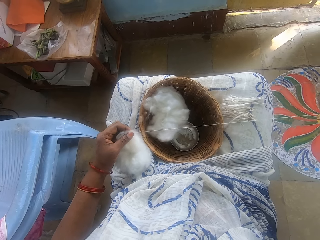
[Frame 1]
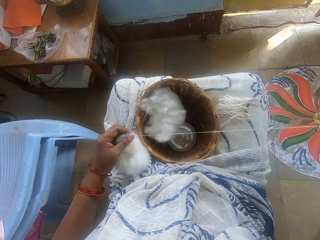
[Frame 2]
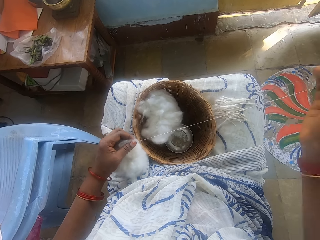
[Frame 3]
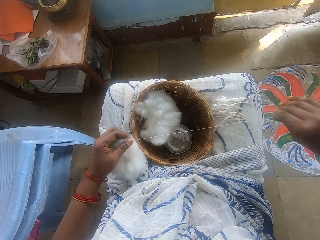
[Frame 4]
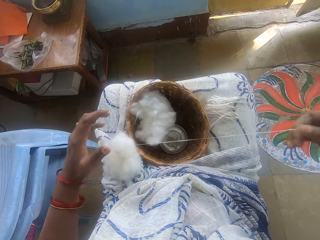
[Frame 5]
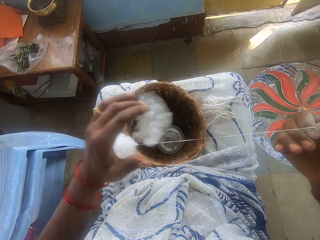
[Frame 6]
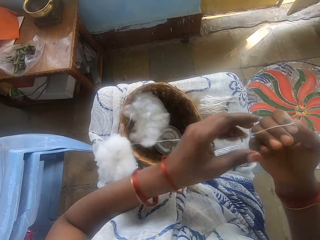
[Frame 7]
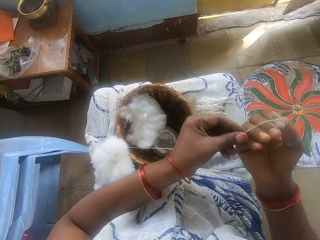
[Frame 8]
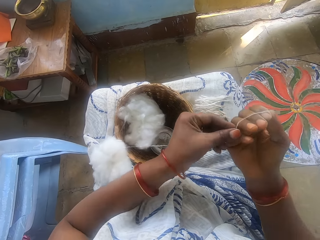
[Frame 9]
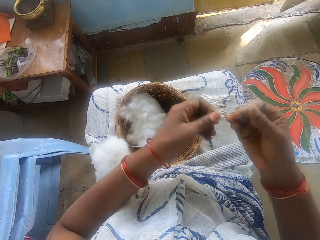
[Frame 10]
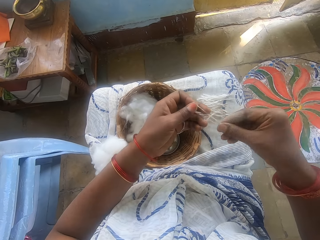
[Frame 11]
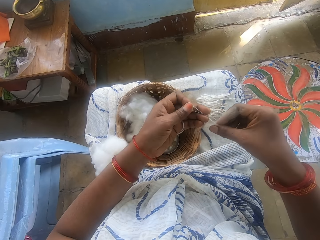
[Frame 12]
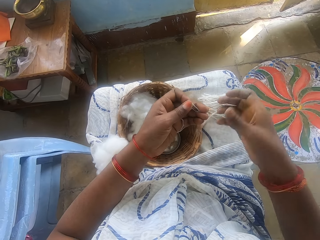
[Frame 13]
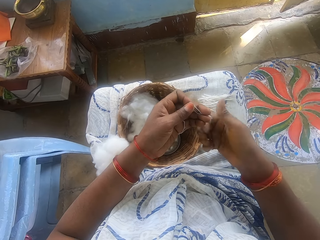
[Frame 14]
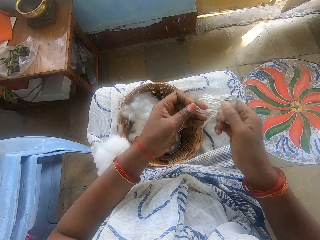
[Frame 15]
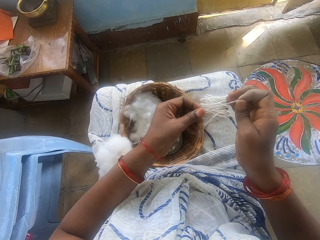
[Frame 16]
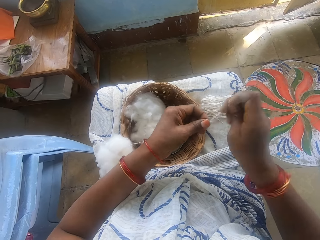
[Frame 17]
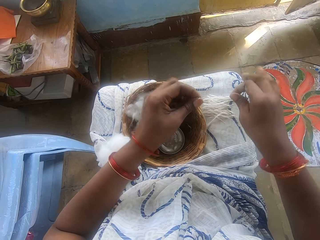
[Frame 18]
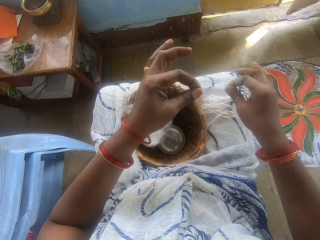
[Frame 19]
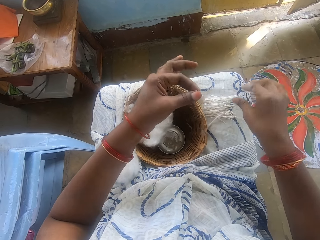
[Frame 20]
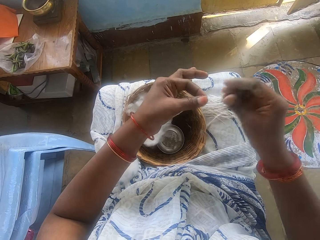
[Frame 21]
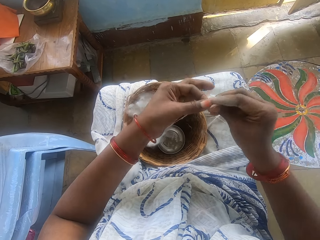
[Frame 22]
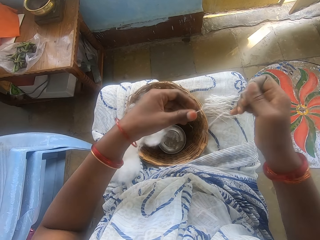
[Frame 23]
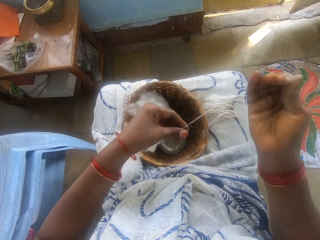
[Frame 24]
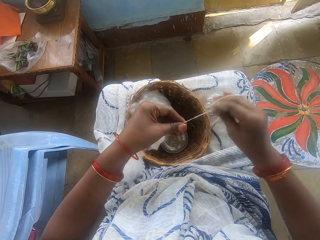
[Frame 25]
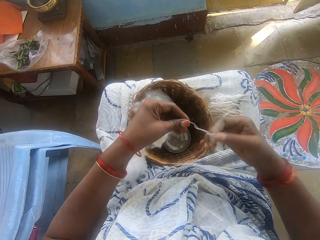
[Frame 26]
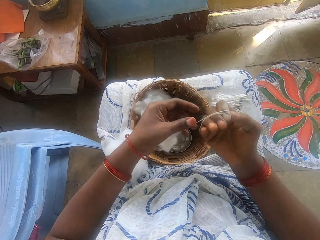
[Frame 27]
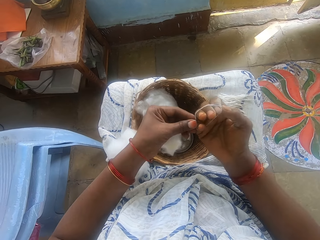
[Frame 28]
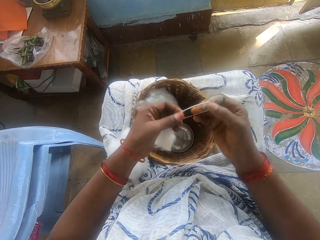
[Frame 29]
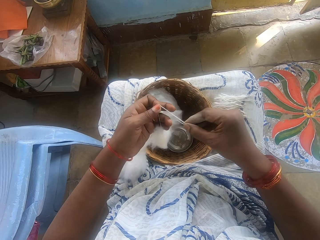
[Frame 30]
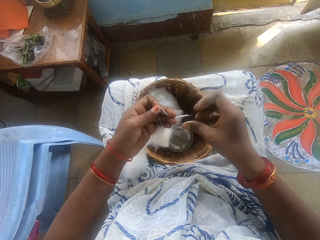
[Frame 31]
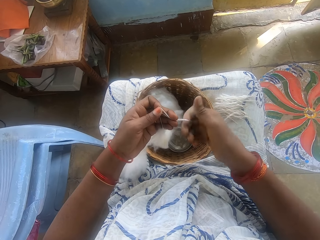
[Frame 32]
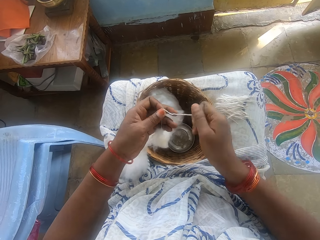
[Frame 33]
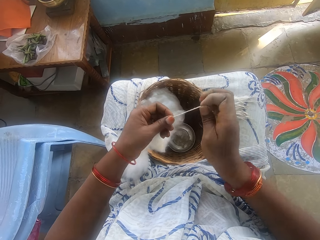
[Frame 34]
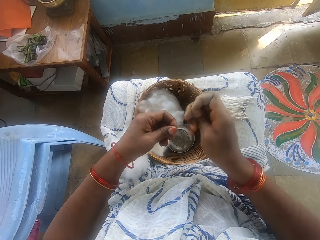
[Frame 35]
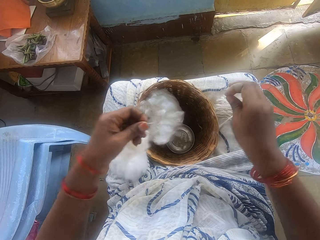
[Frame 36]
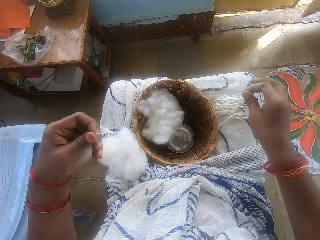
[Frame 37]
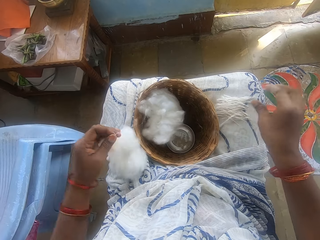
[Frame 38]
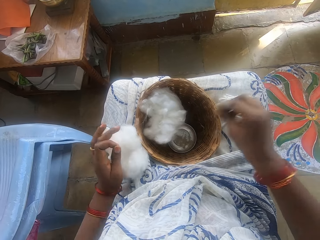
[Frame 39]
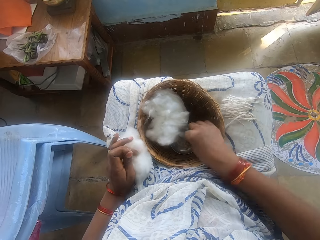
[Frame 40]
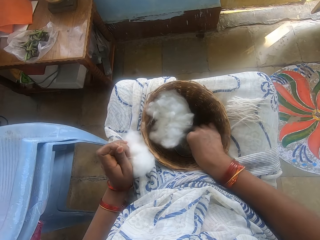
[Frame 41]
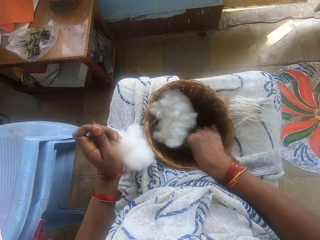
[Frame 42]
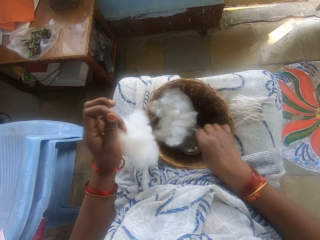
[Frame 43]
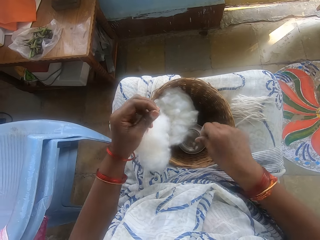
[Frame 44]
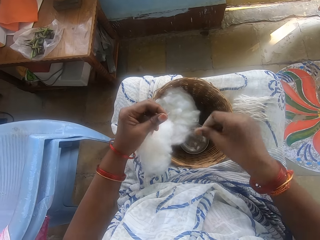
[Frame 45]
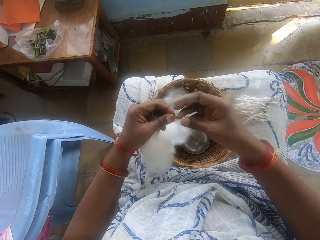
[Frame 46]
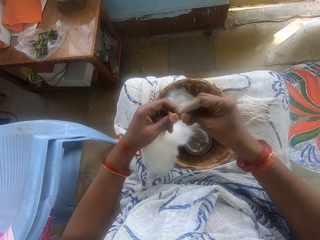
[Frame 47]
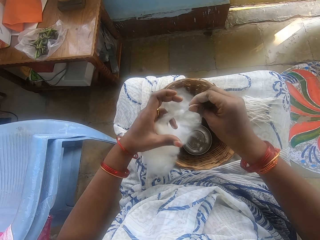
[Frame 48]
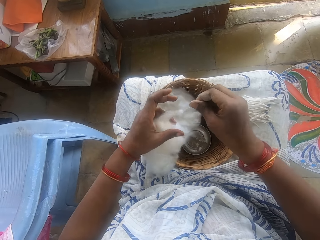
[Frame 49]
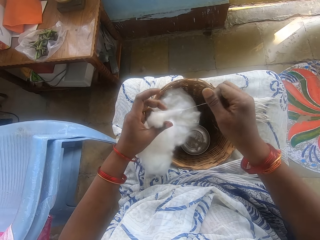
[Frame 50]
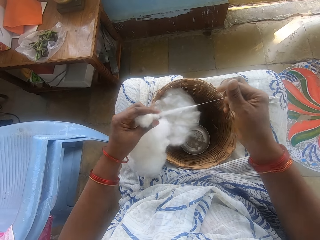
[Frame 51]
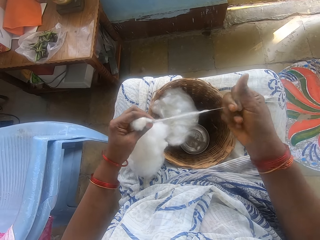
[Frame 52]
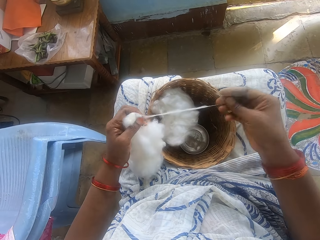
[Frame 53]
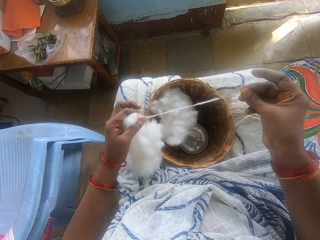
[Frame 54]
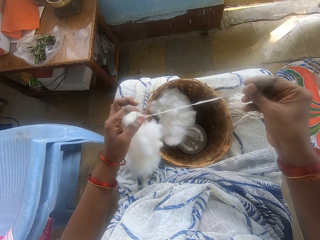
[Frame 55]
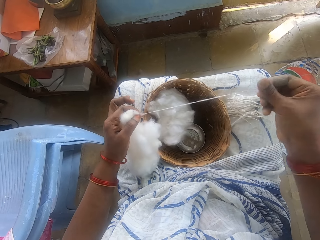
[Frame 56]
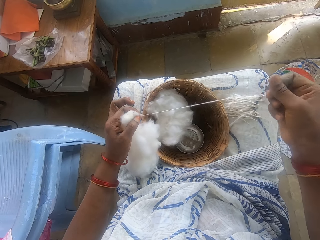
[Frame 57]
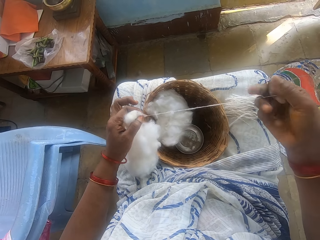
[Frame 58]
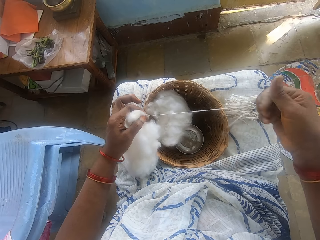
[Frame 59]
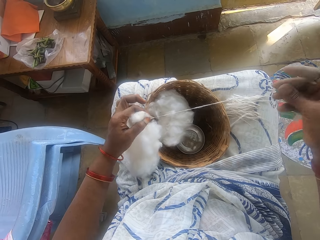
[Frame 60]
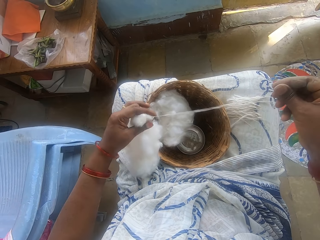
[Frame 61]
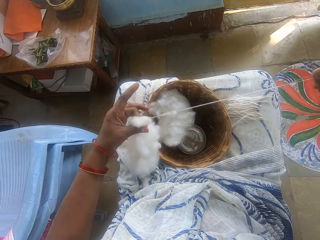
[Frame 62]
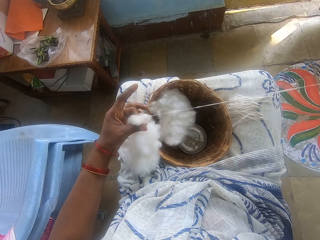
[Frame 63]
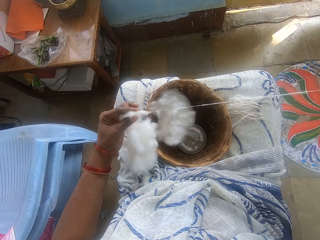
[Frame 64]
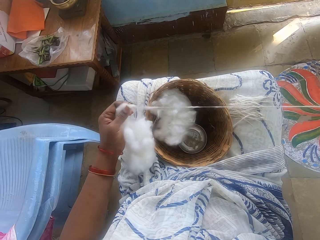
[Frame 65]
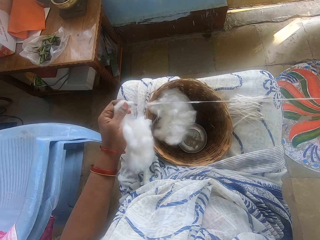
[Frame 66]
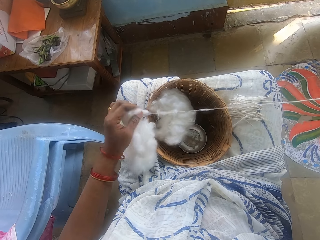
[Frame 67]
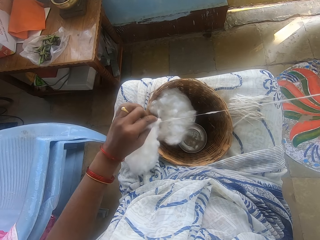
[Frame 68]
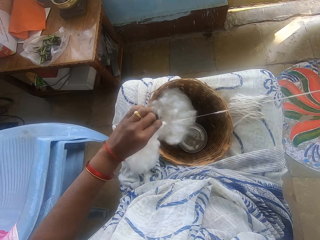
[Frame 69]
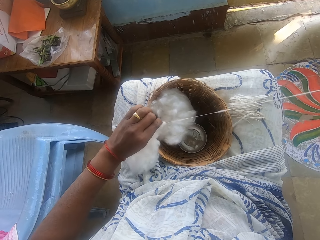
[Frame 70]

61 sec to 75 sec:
The camera wearer measures the cotton wool. She cuts the cotton wool into size. She drops the cotton wool on her lap. She measures the cotton wool and spins the wool. She cuts the cotton wool into size. She drops the cotton wool on her lap. She touches water in the small bowl. She threads the cotton wool and spins the wool.

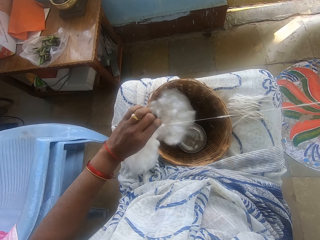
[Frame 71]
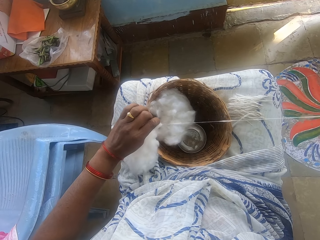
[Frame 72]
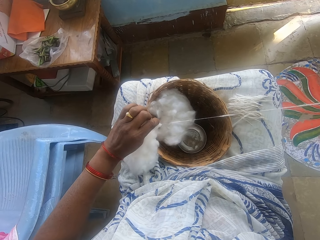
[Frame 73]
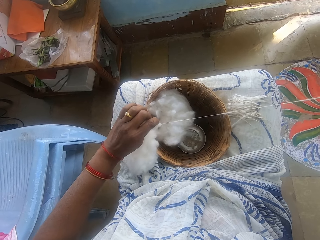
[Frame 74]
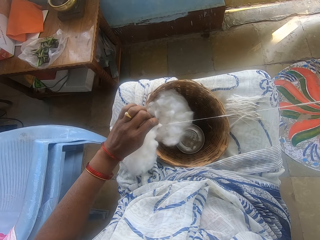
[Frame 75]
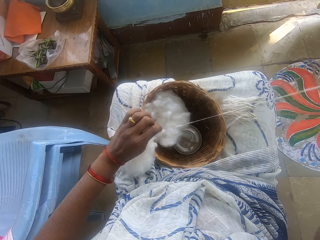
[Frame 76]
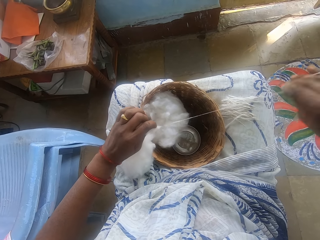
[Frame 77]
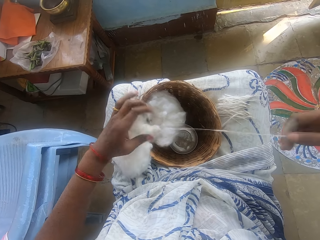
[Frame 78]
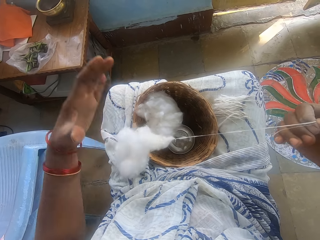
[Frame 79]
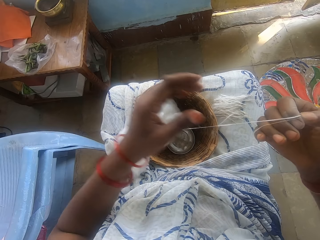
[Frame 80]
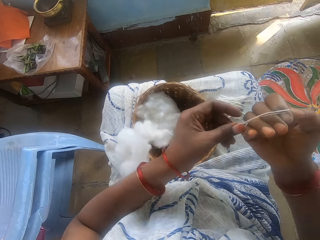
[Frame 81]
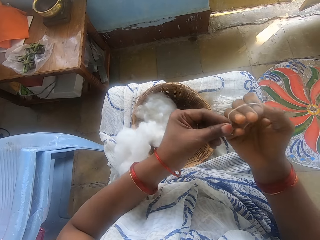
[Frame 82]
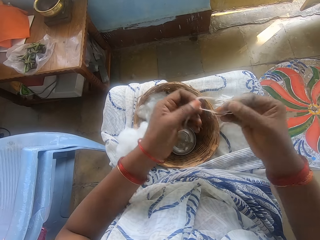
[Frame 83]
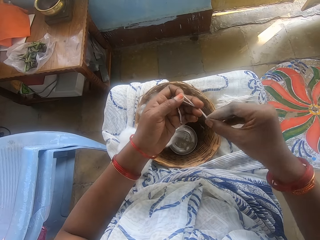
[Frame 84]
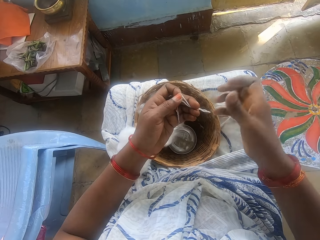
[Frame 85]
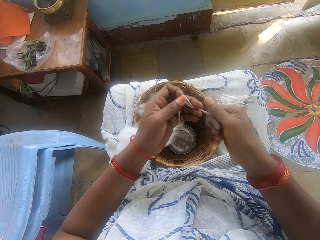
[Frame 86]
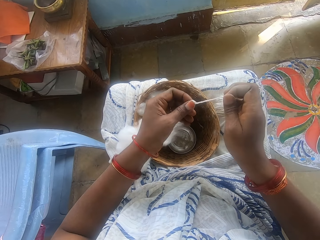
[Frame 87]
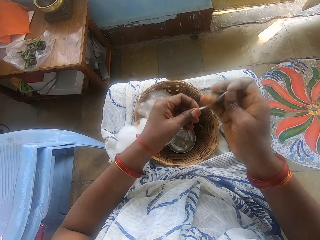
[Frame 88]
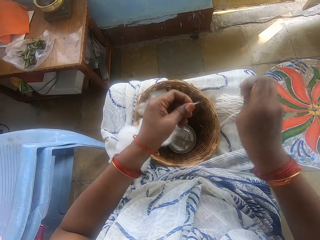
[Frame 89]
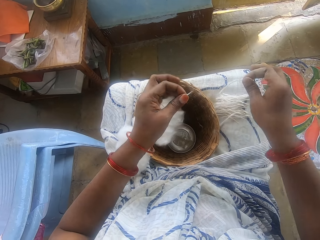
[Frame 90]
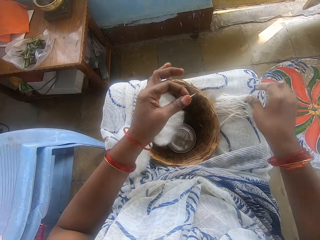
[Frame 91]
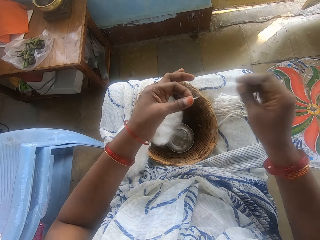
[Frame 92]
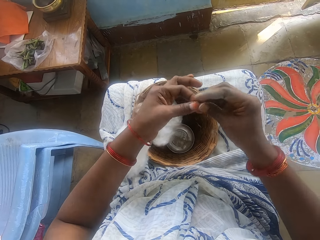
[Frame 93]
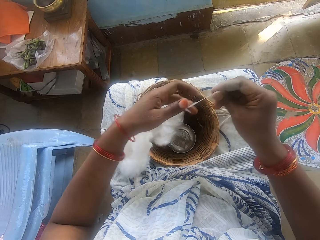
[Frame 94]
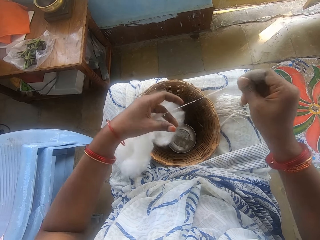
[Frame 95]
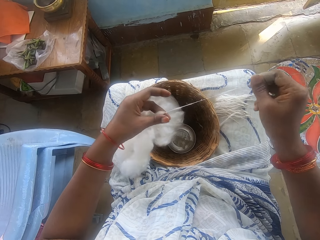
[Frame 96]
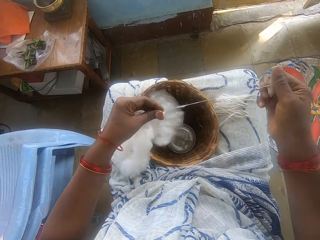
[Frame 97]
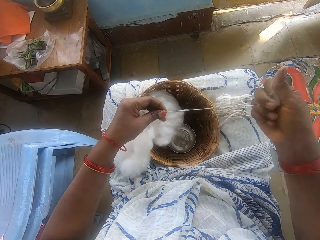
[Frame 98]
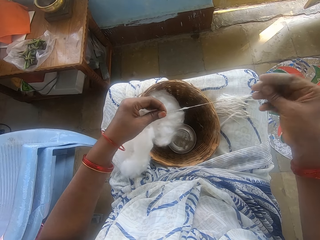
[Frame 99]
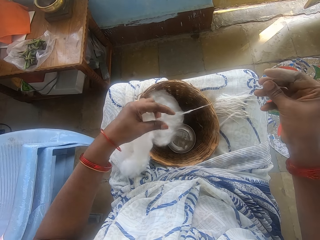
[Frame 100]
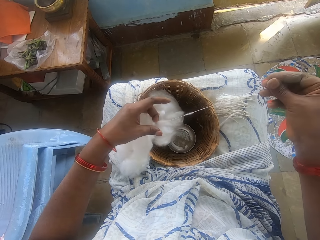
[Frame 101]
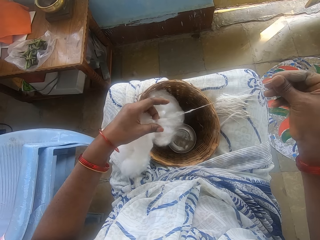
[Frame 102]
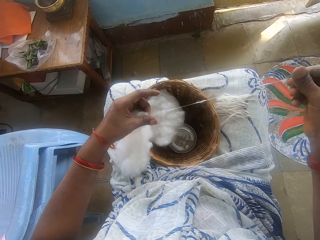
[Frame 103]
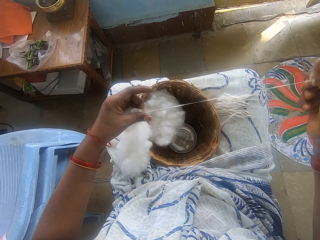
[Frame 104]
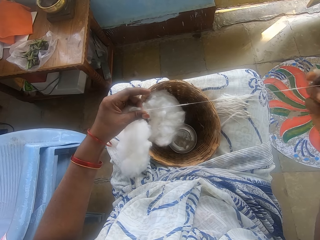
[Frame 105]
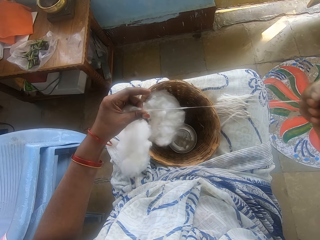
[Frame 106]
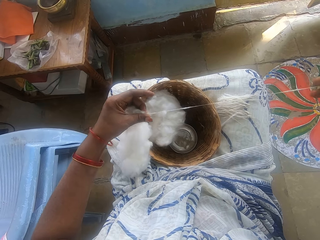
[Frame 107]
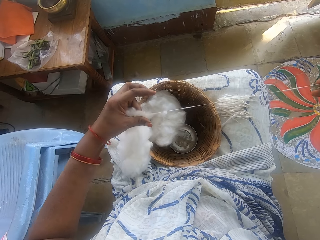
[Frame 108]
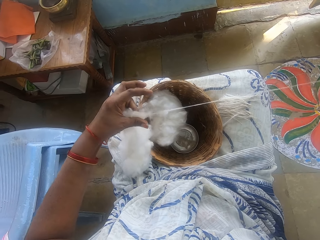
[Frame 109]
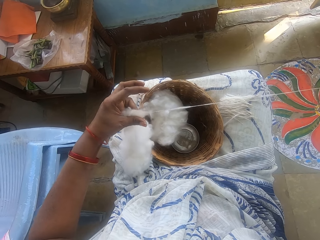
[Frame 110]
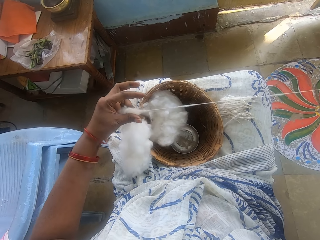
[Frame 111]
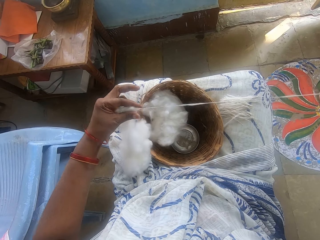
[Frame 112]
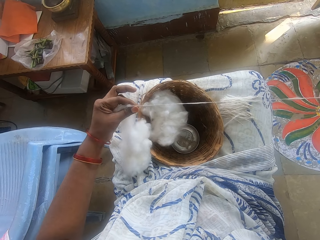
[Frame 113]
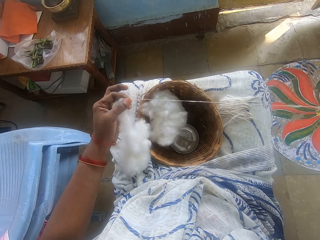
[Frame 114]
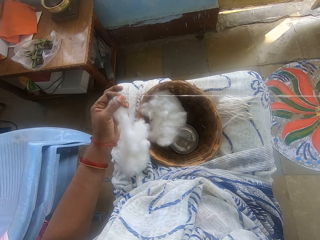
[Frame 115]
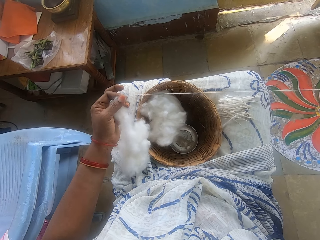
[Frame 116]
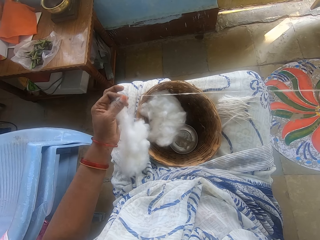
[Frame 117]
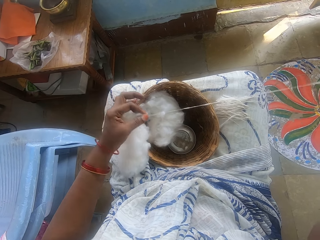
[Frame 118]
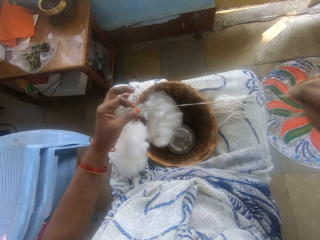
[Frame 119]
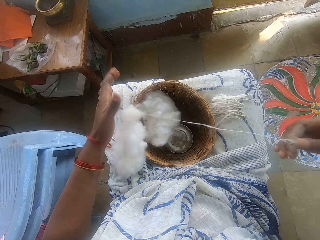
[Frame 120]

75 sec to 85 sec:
The camera wearer measures the cotton wool. She cuts the cotton wool into size. She drops the cotton wool on her lap. She threads the cotton wool and spins the wool.
